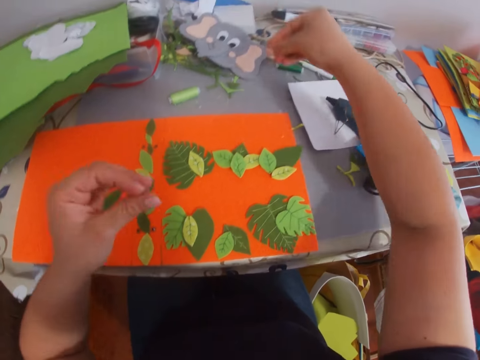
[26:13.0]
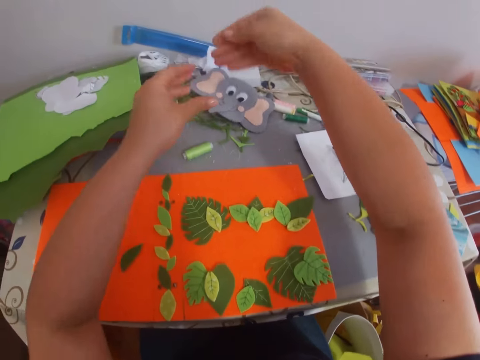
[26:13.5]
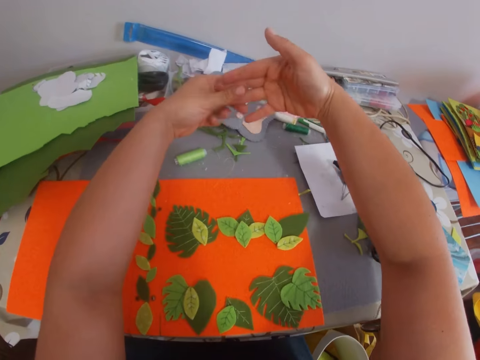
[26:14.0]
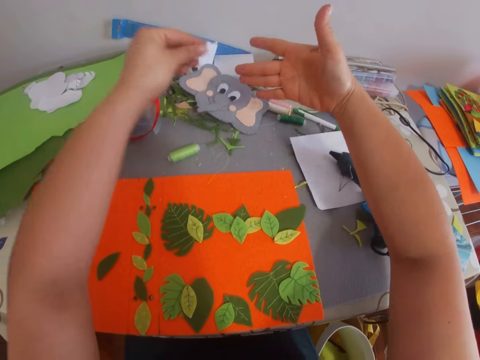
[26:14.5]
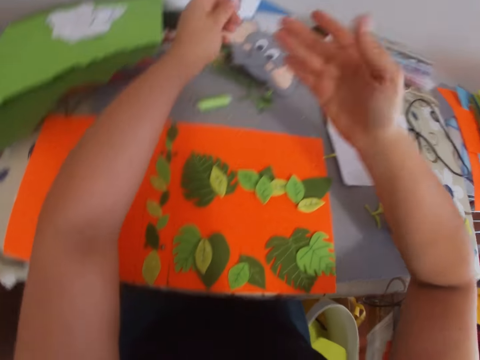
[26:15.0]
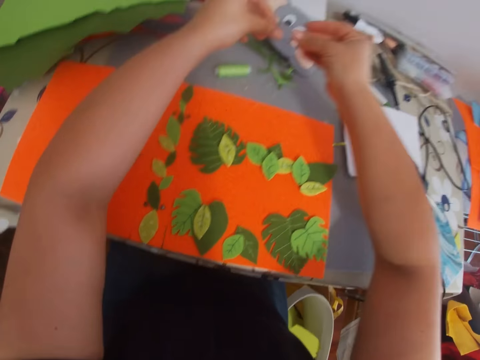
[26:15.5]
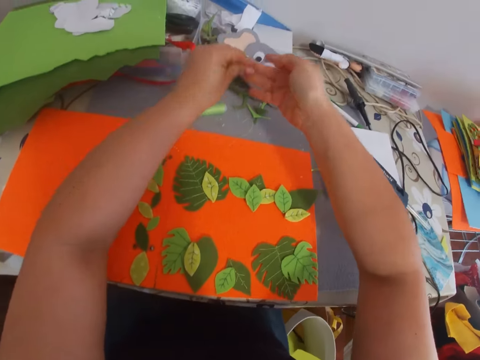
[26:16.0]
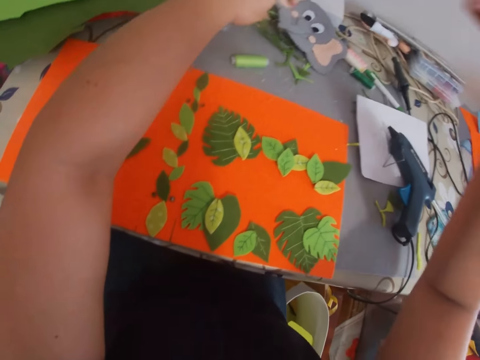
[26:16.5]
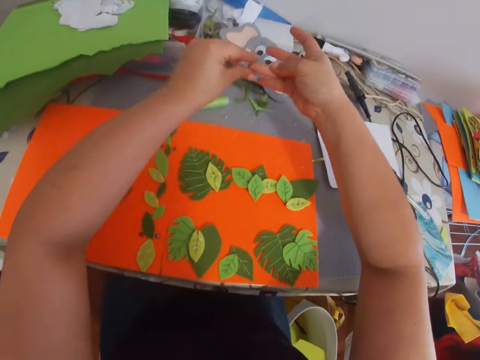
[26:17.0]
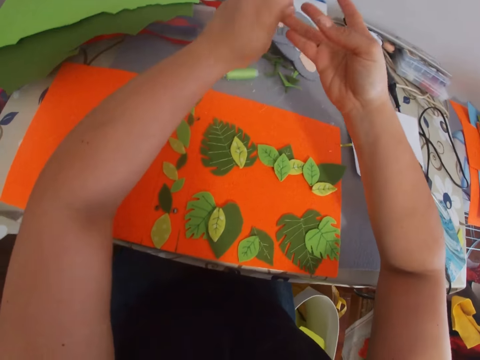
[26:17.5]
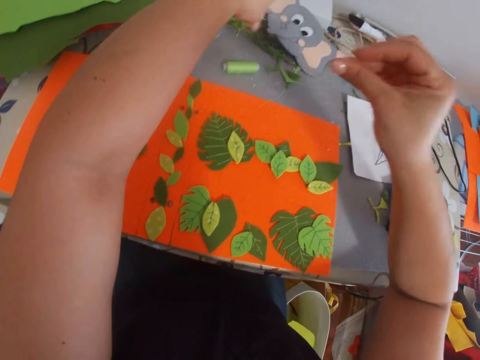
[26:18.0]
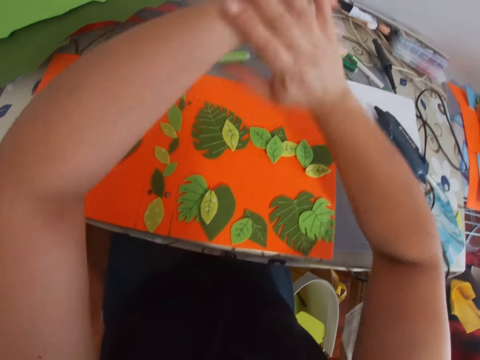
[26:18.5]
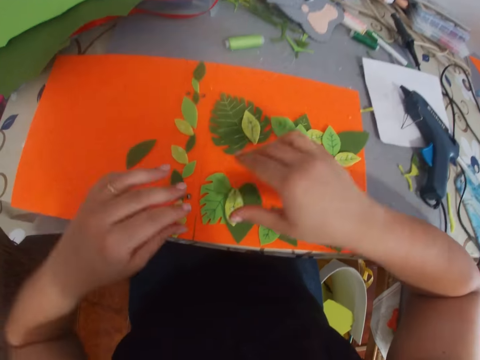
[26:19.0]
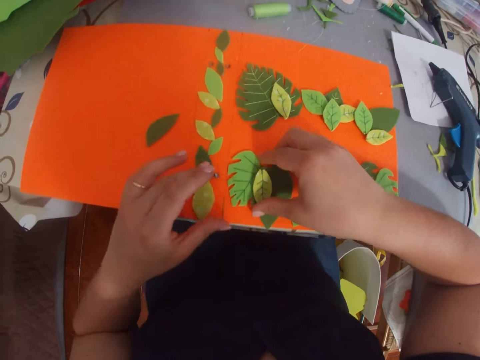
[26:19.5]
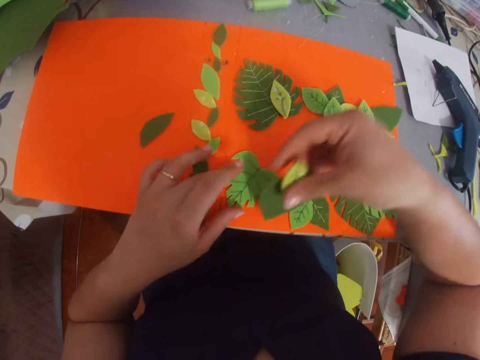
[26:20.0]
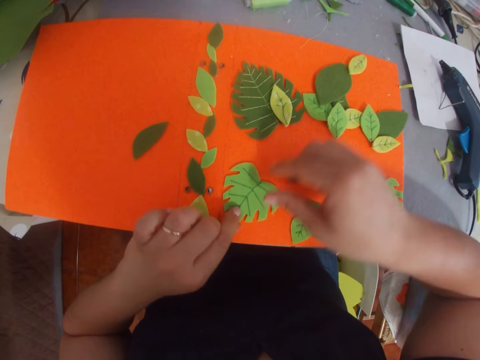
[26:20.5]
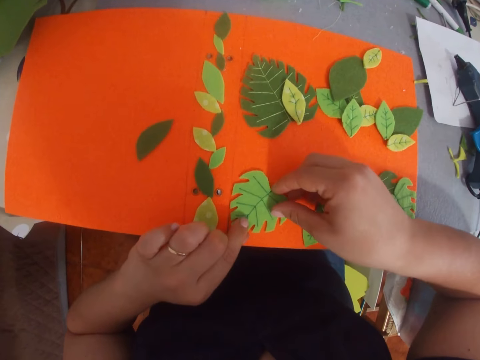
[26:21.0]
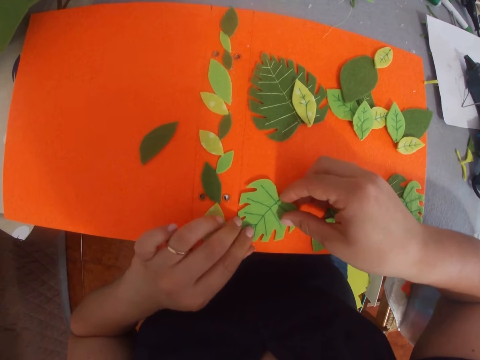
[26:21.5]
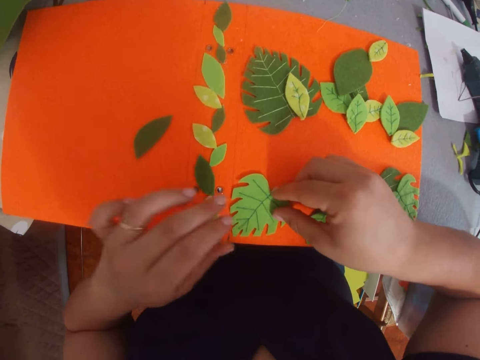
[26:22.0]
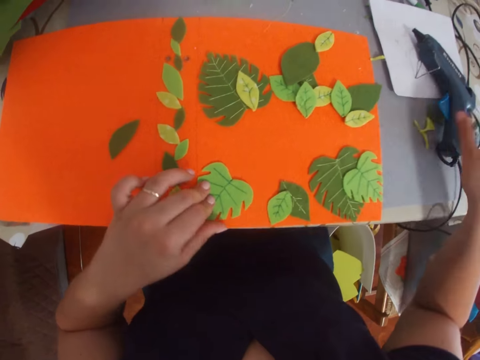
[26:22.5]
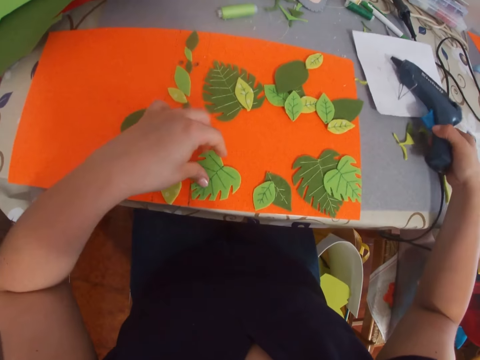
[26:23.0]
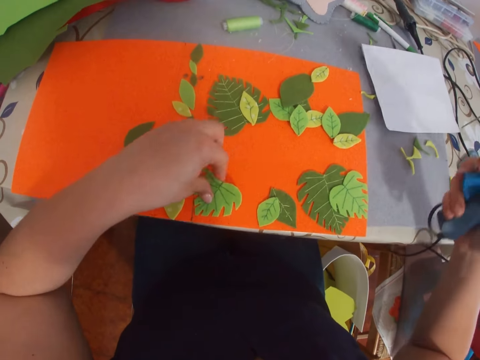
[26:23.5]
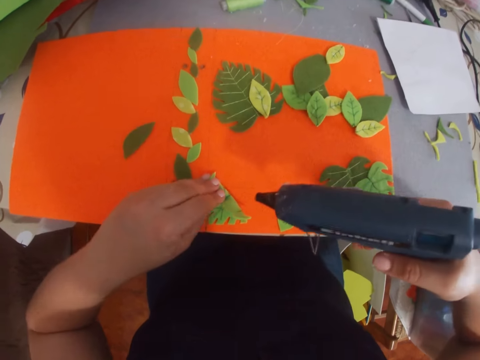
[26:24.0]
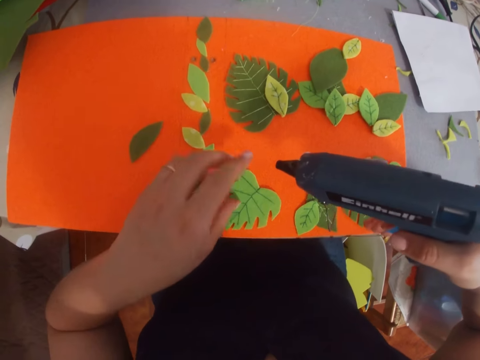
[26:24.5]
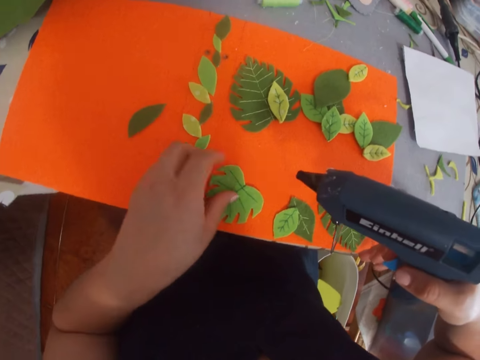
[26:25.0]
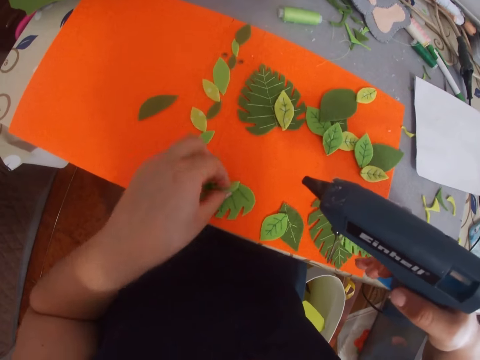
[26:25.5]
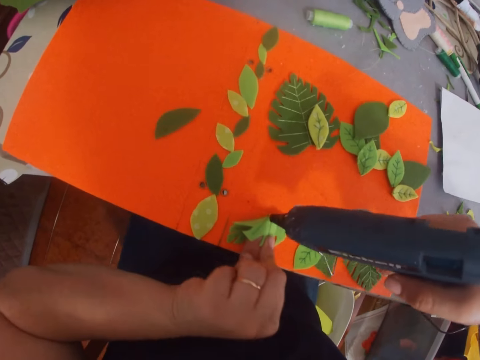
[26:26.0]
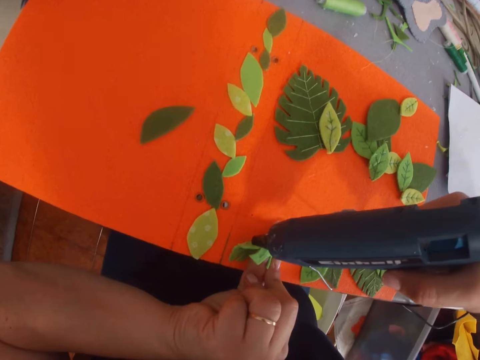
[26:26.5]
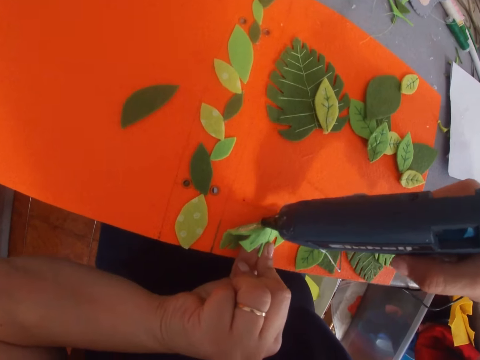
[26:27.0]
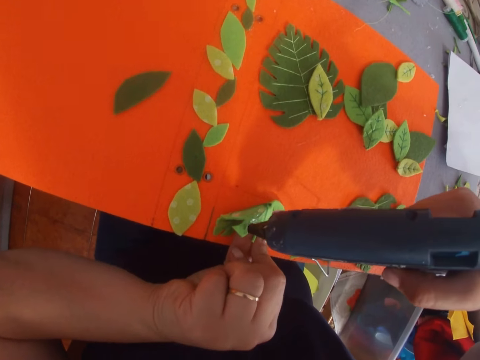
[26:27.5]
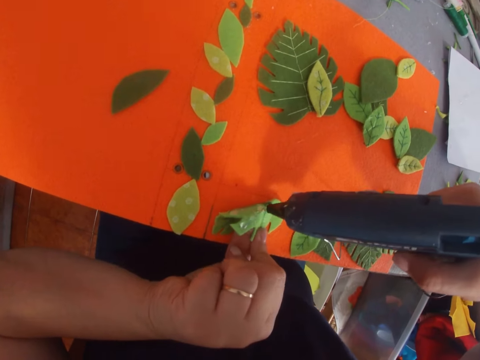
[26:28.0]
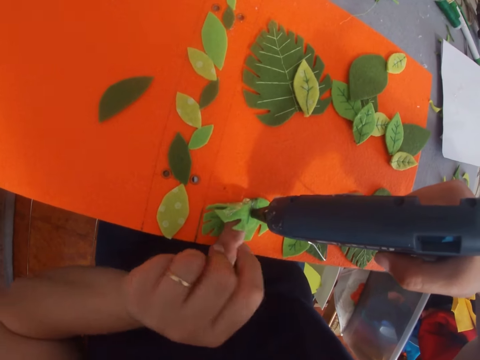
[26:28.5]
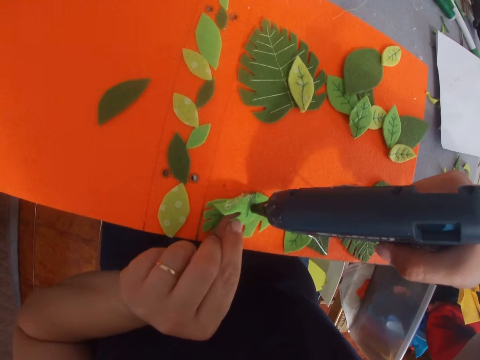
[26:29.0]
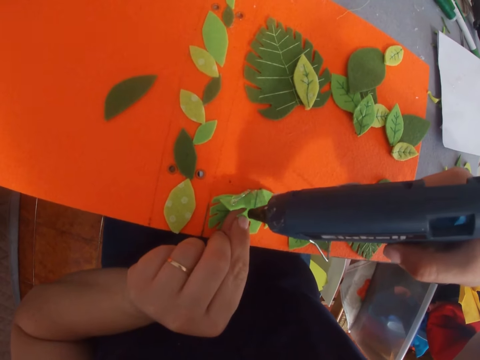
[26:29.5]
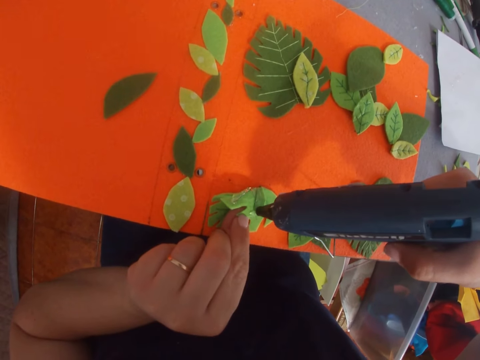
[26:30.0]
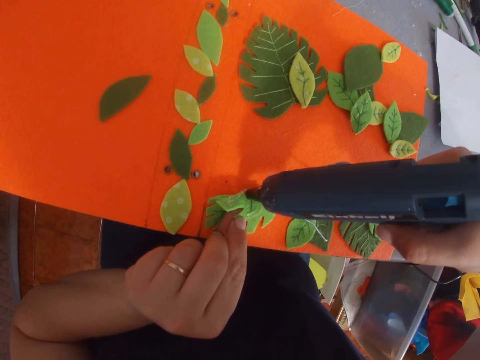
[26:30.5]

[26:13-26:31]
The camera wearer removes dry glue on hands. They arrange the leaf on the piece of paper. They pick craft papers and put down the craft papers. They pick a glue gun from the table. They apply the glue on the leaf.

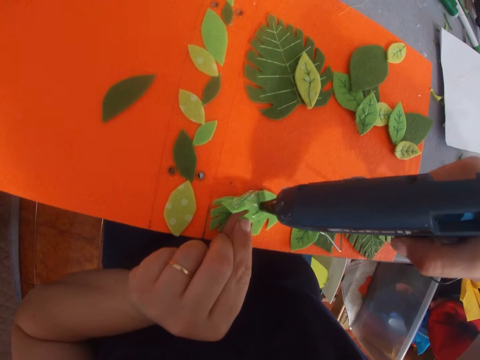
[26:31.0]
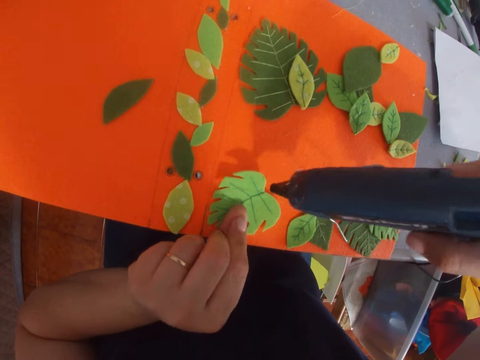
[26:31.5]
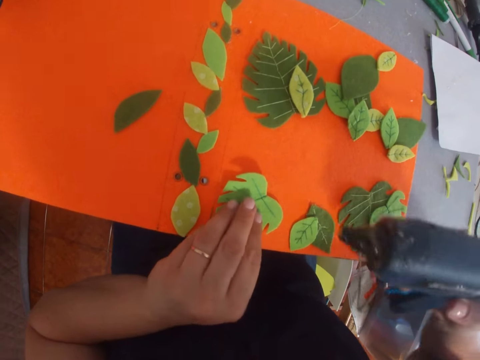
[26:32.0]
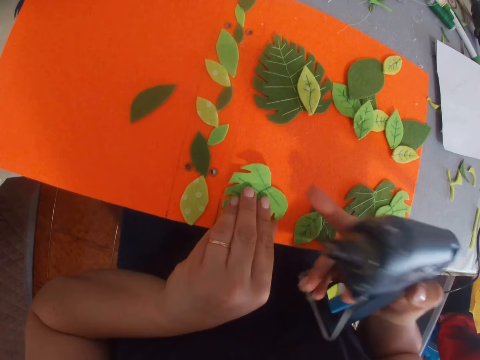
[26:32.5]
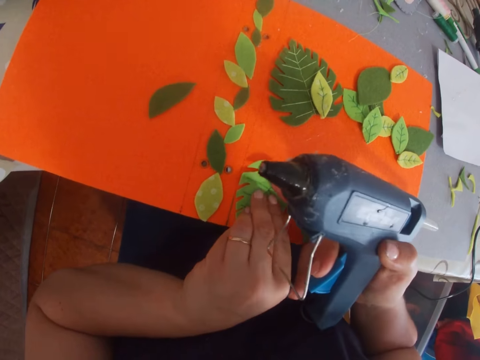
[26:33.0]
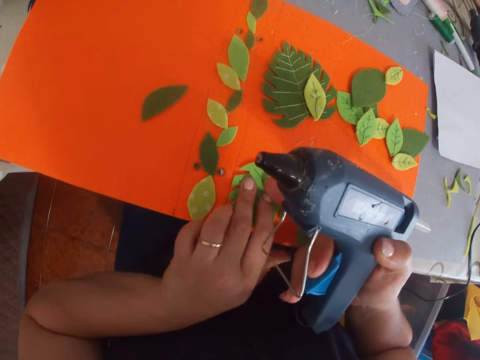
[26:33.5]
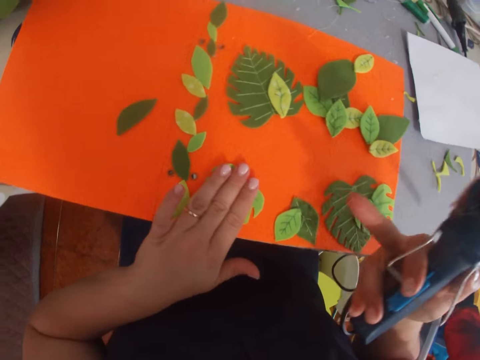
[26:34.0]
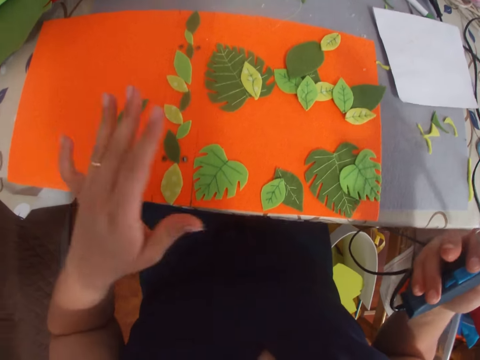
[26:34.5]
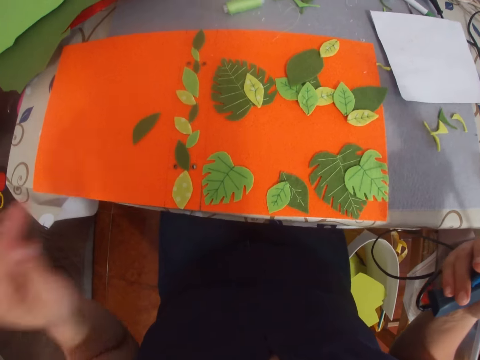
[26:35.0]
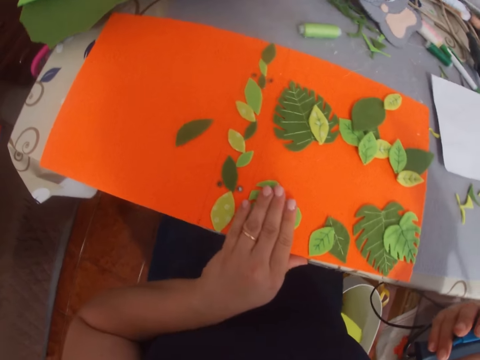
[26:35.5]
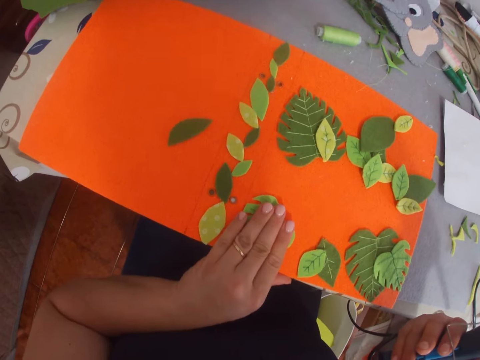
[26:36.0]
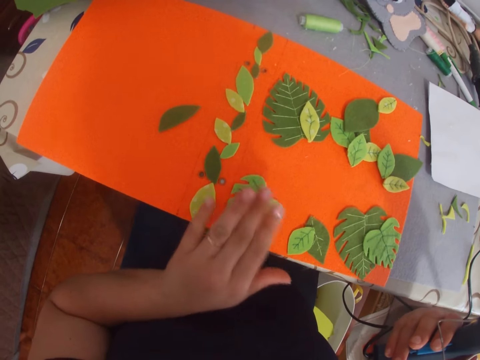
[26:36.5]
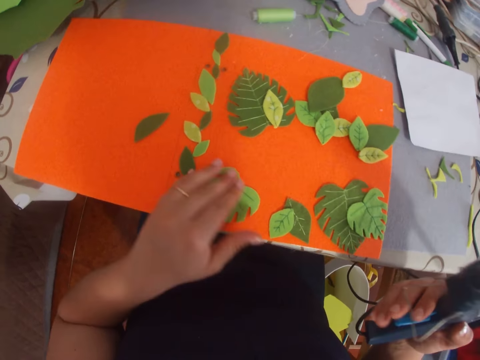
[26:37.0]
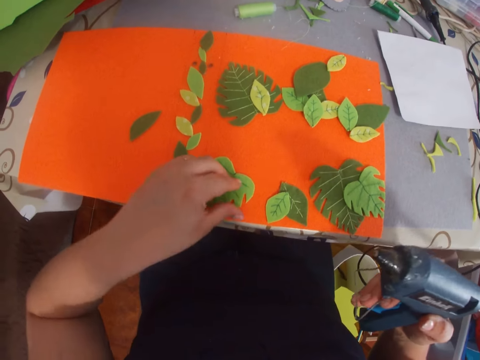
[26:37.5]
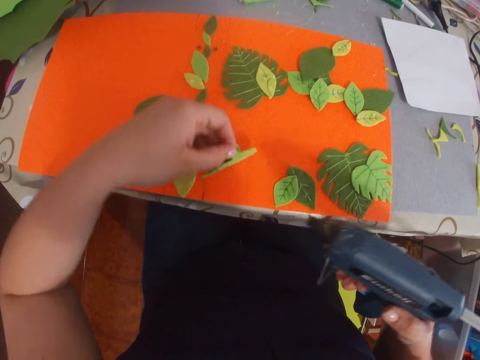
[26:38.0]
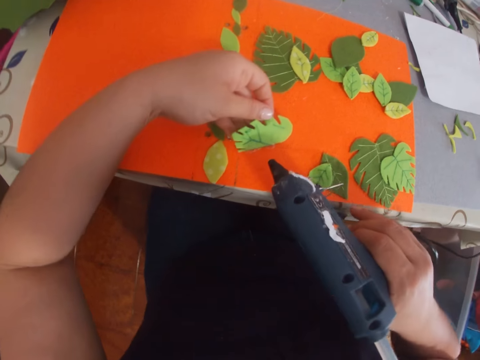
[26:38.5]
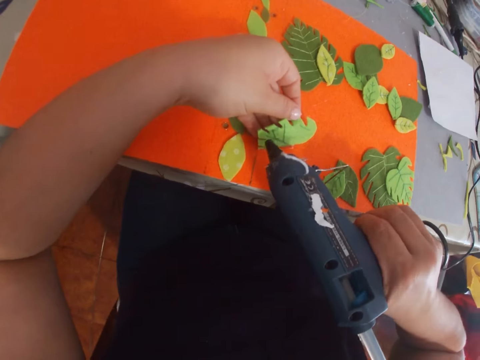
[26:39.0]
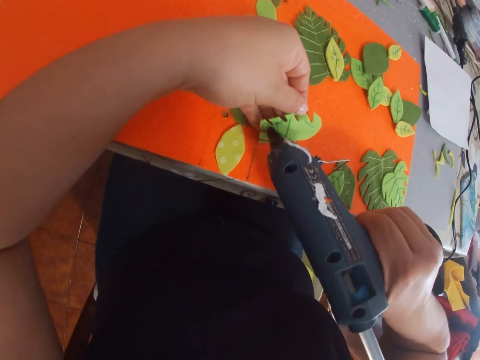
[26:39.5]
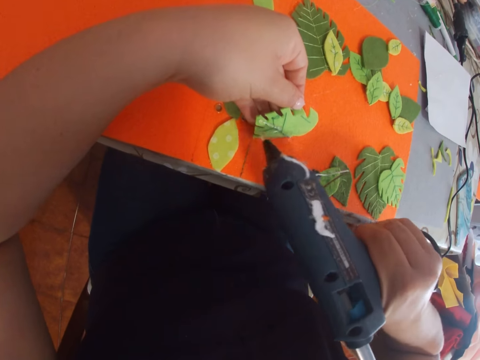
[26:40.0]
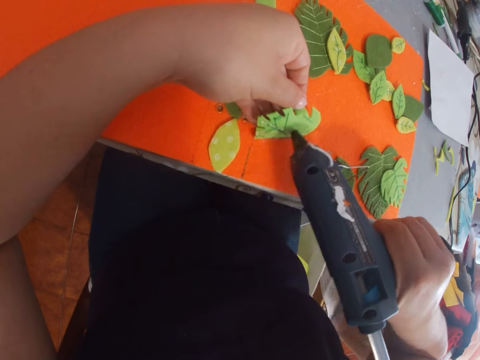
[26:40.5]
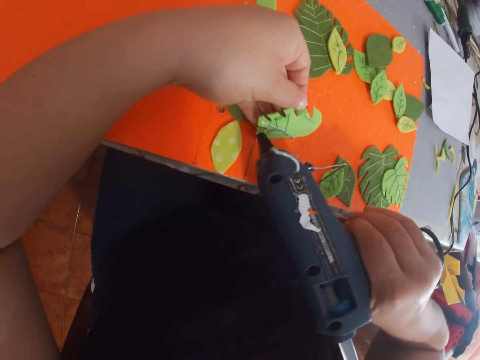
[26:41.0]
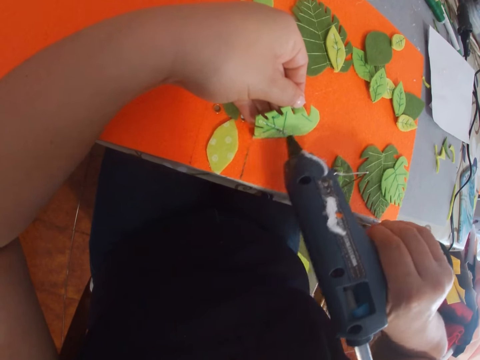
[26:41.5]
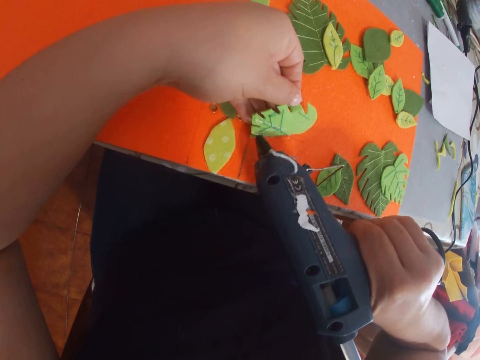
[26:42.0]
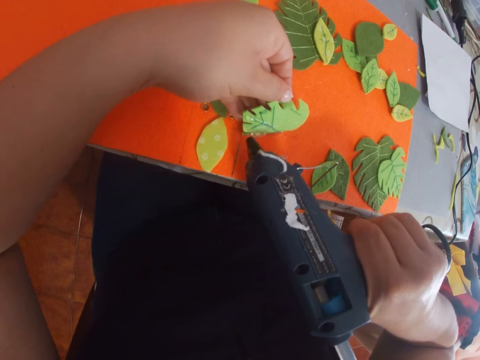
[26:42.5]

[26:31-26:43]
The camera wearer sticks a craft paper. They press the leaf on the piece of paper. They apply the glue on the leaf.
